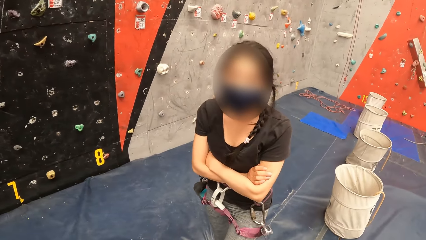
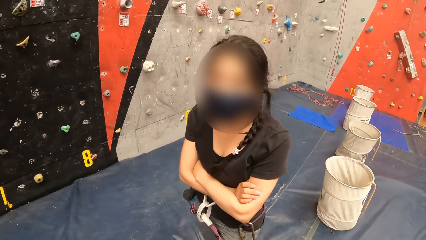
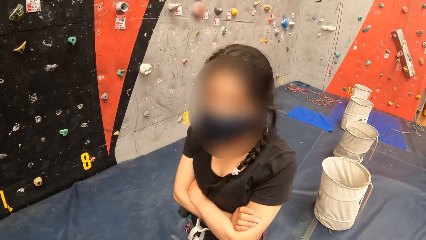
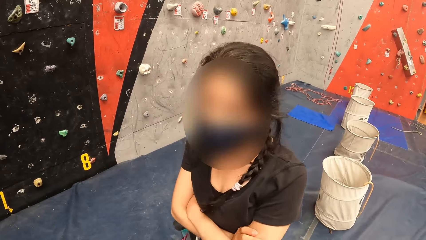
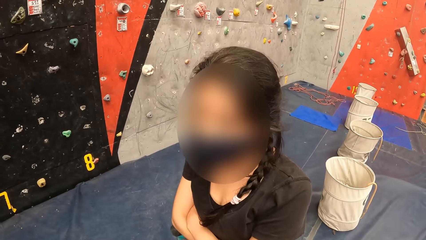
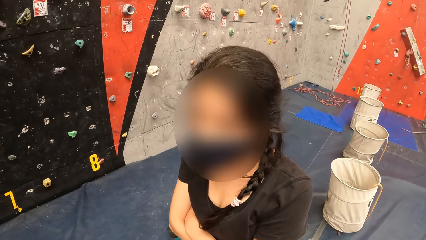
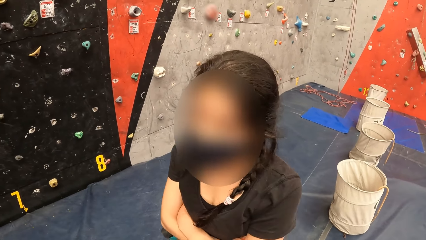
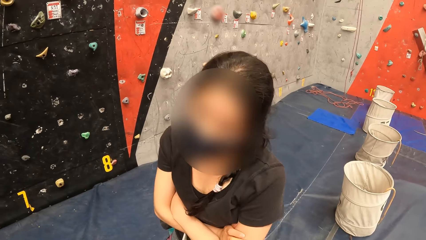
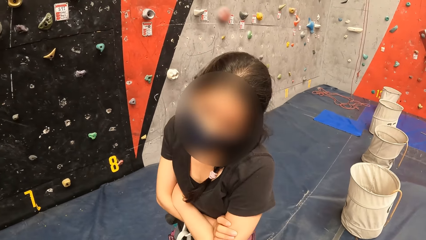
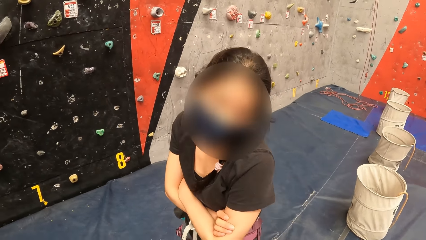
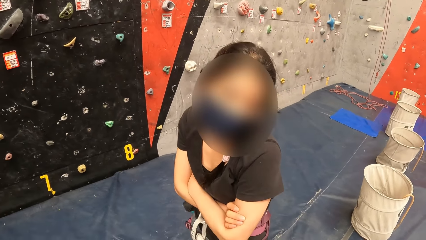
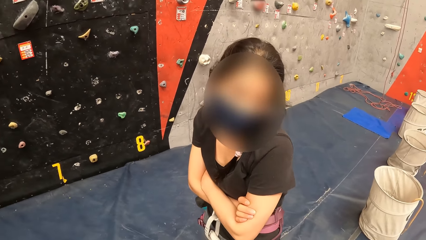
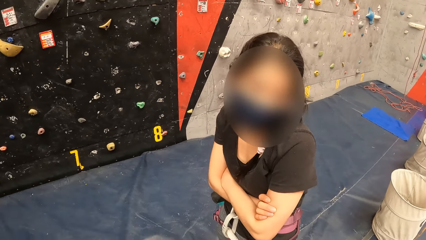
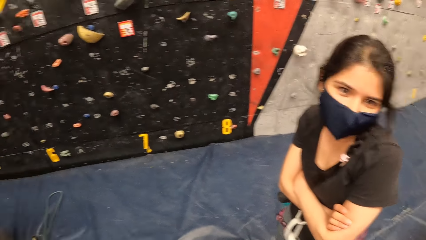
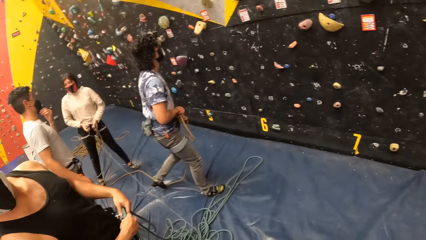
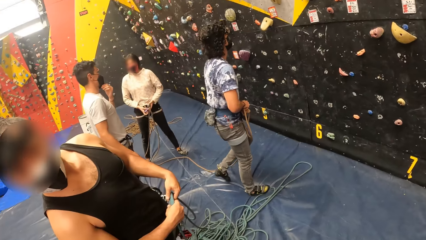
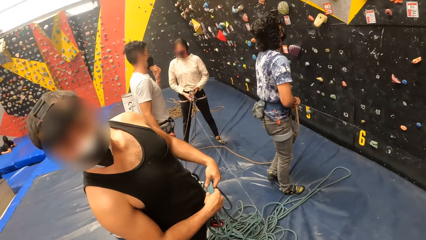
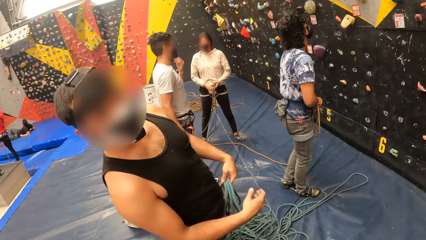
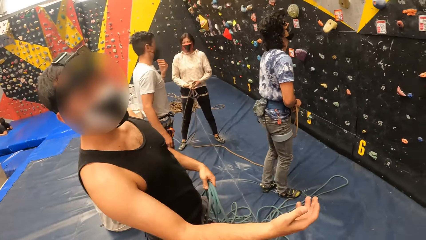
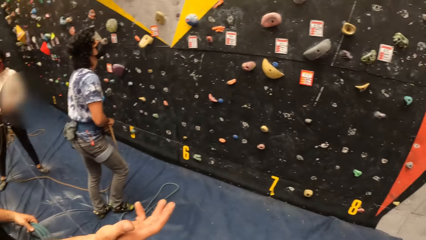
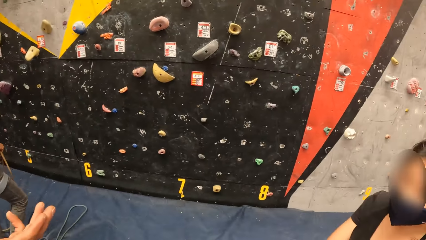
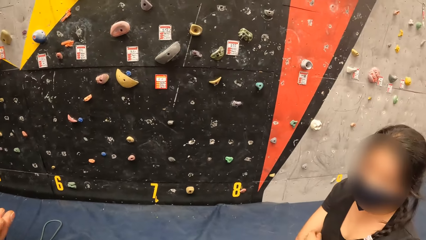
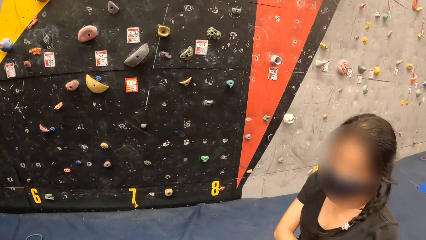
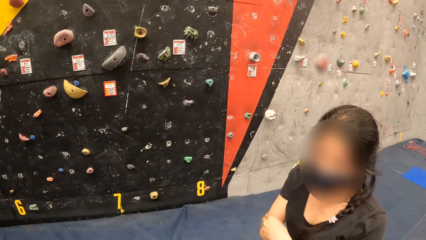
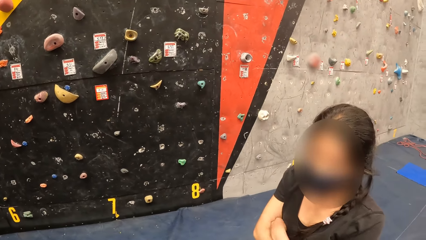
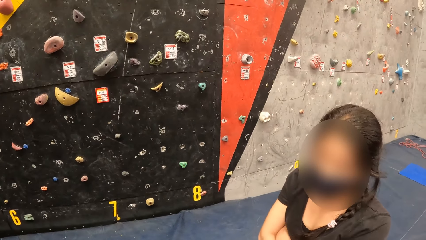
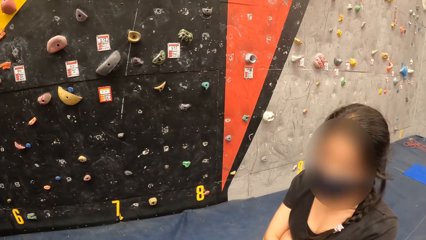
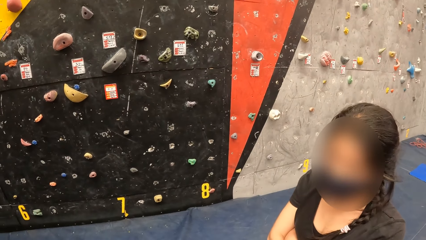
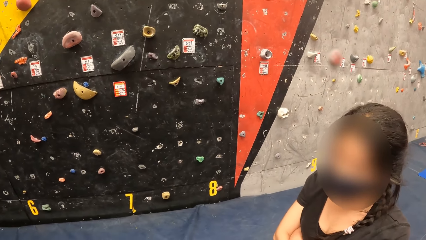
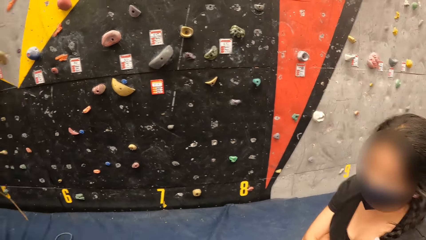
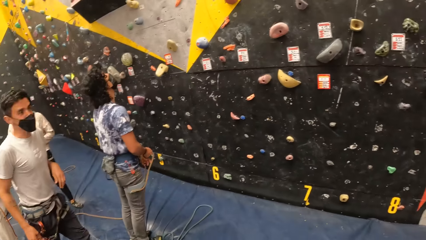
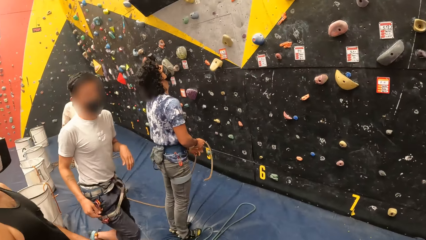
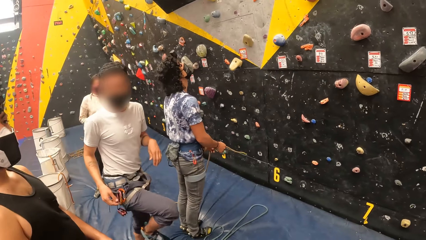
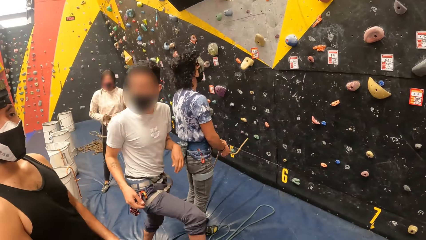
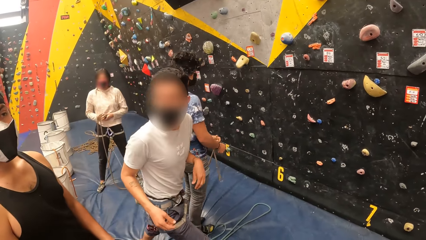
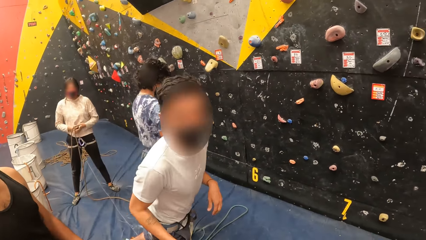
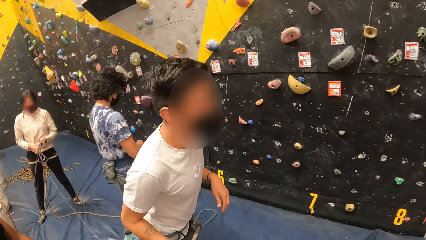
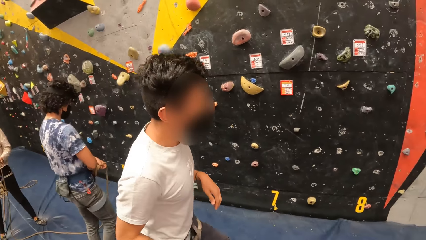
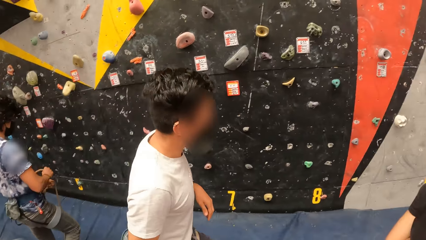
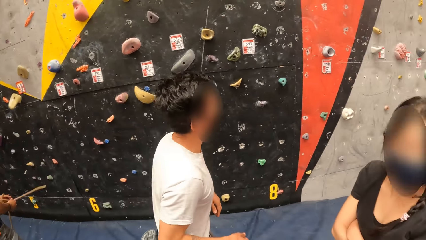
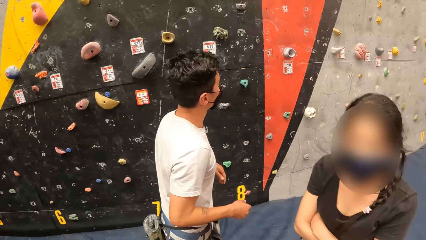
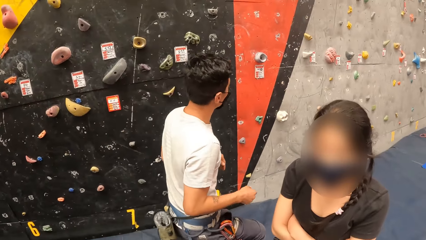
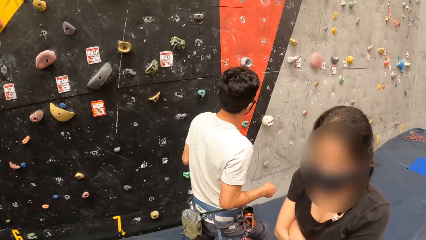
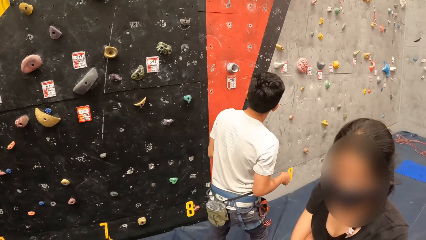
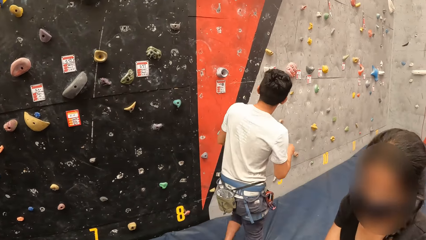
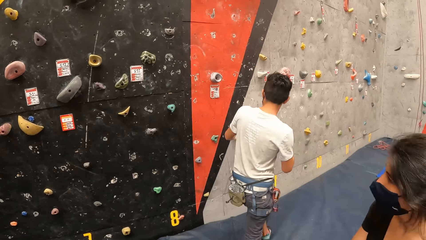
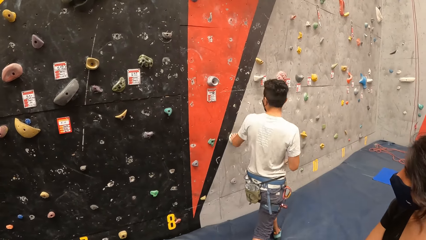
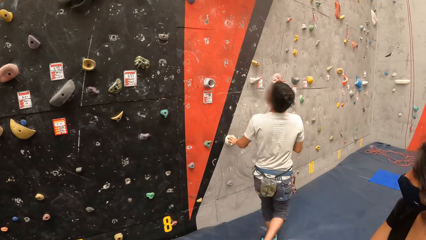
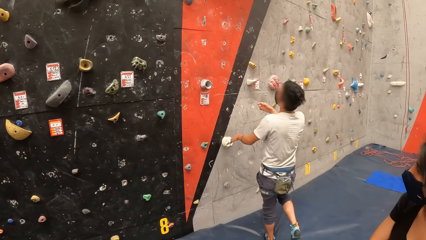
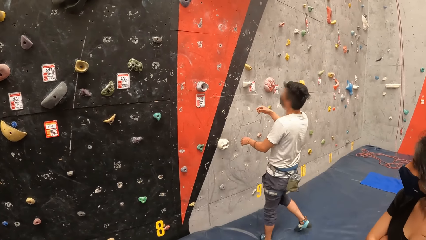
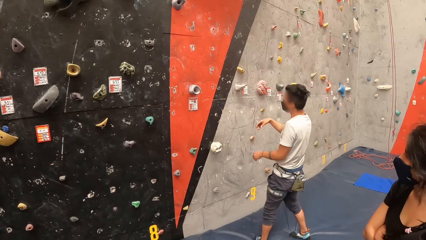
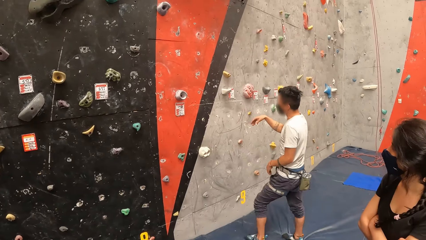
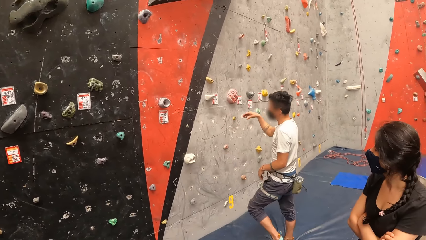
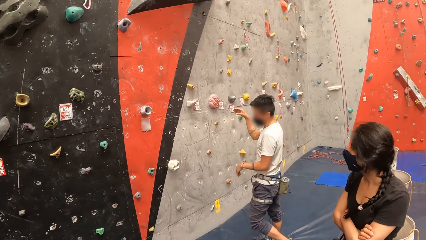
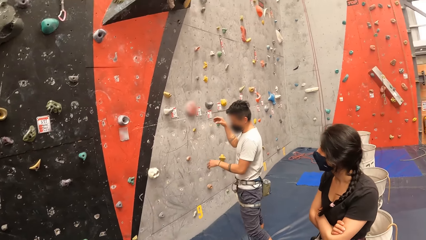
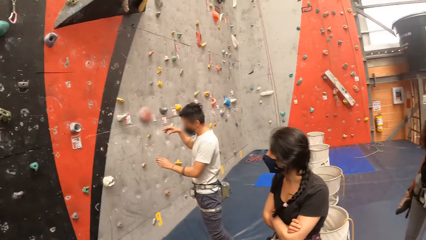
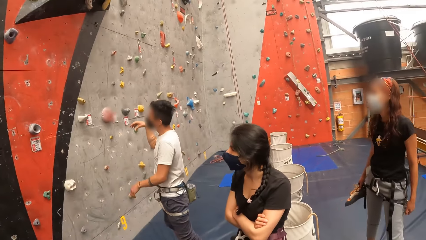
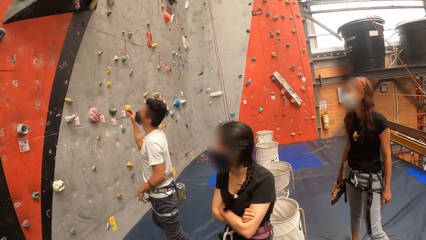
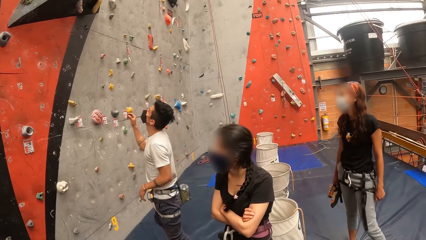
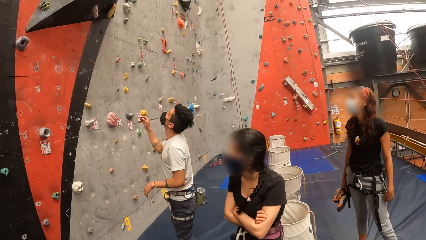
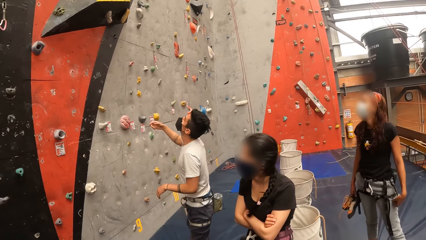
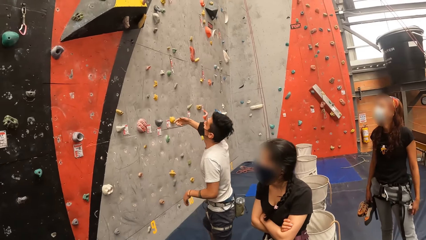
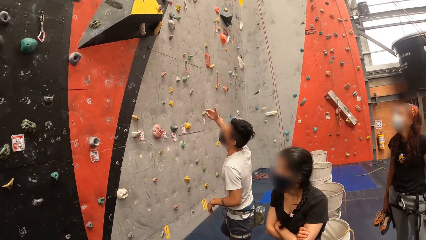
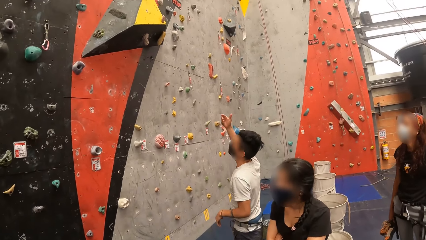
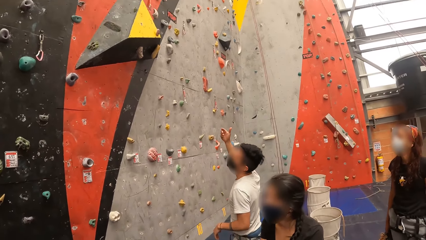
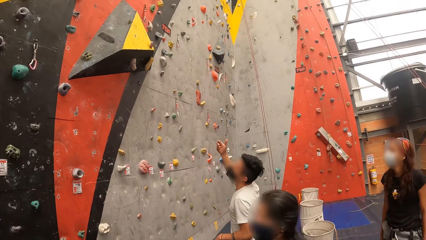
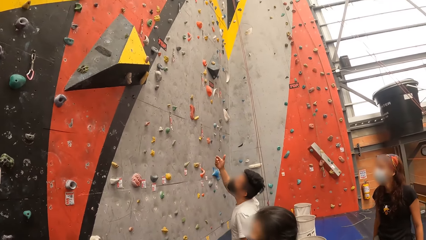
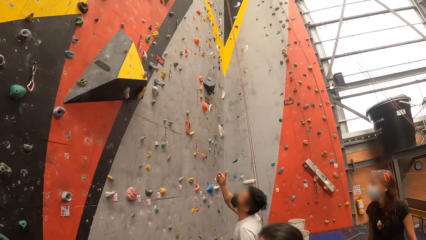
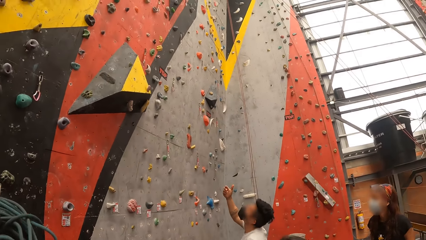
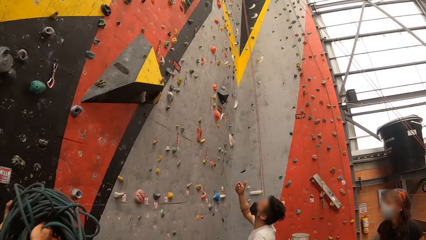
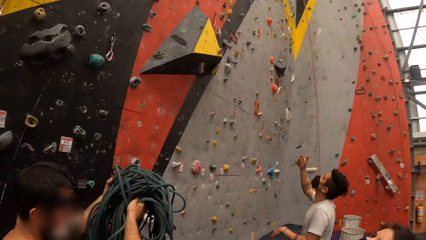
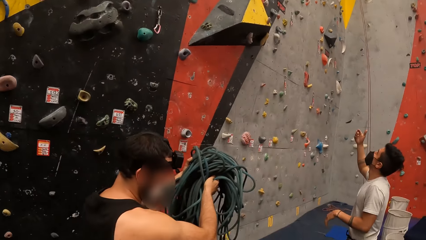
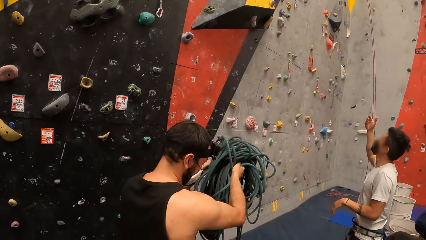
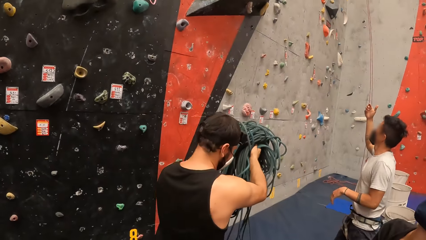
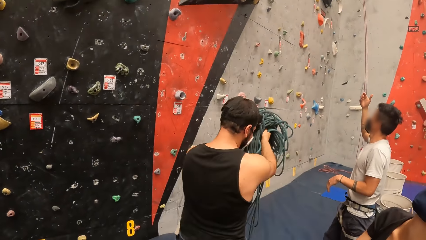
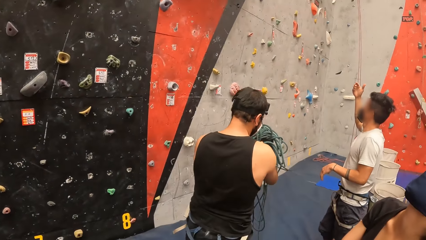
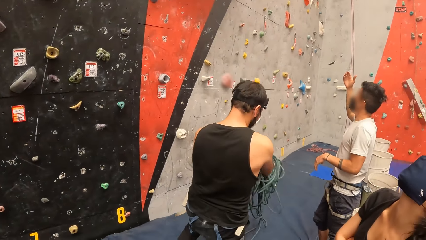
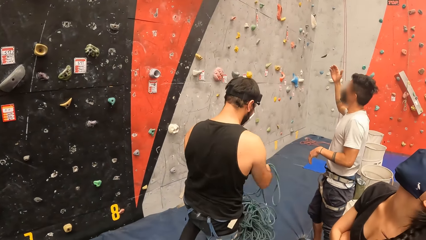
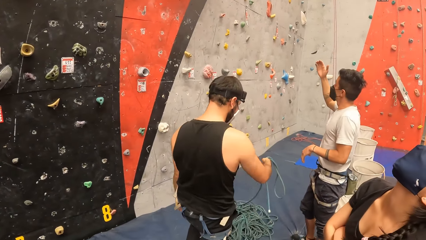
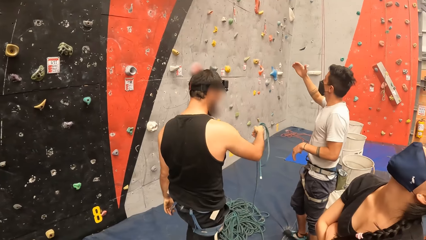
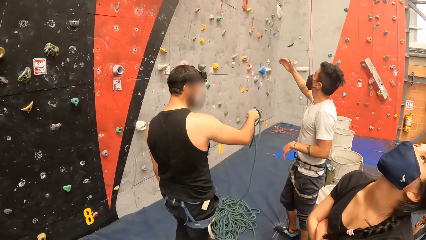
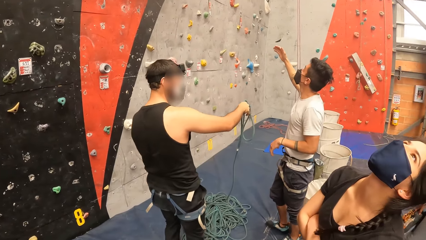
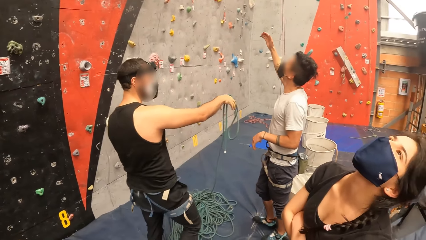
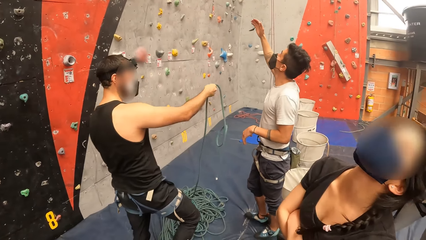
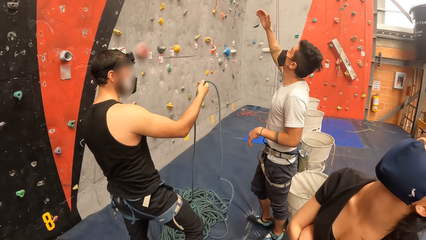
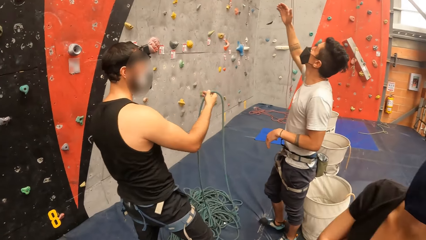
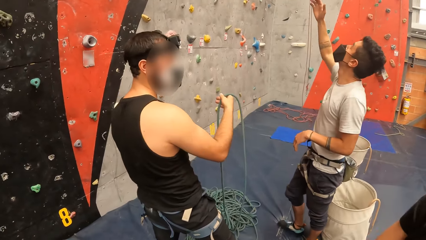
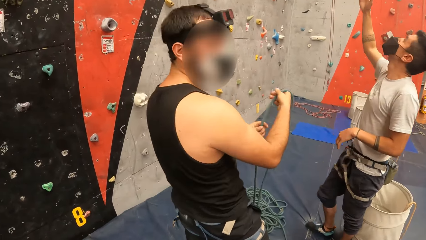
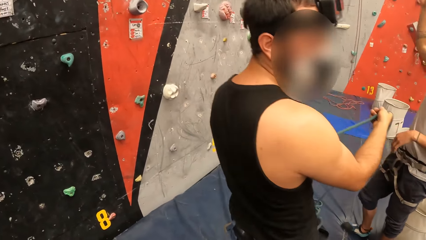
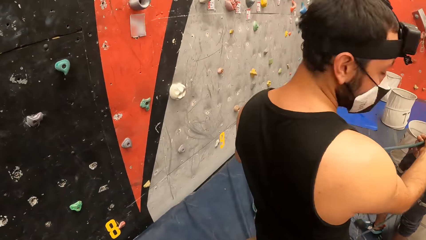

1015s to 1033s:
The camera wearer talks to a man. They look sideways. They look around the room. The man walks in front. The man carries a wire in front.
